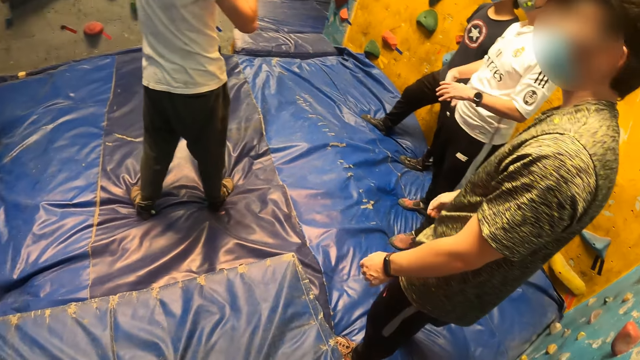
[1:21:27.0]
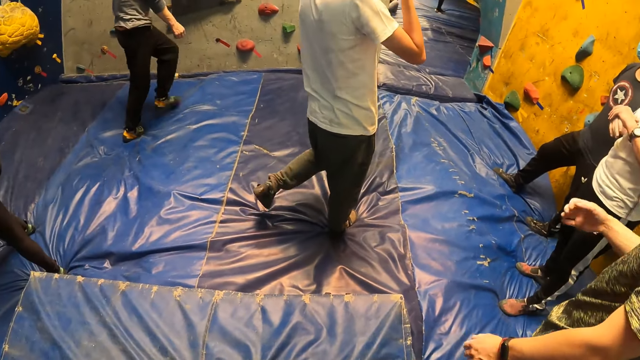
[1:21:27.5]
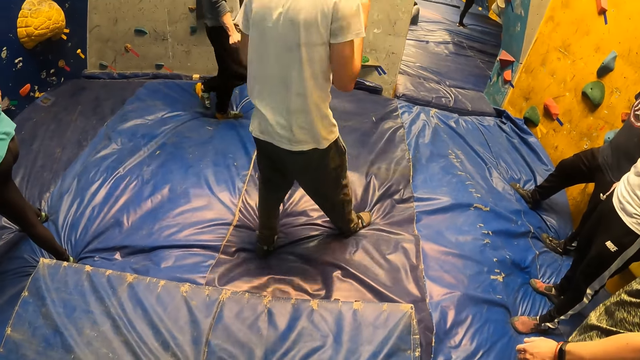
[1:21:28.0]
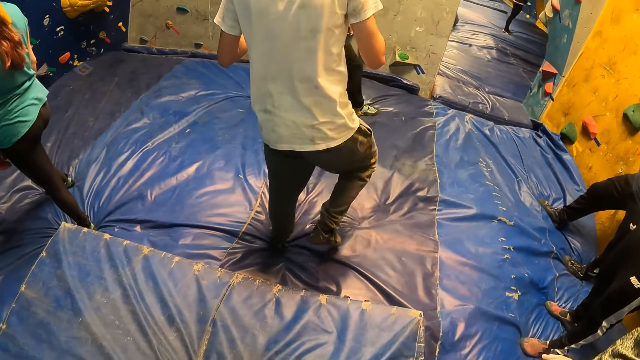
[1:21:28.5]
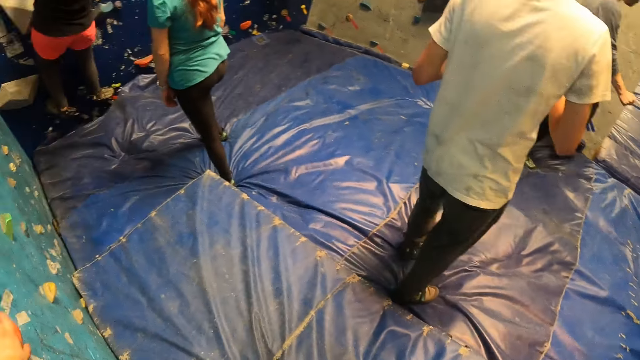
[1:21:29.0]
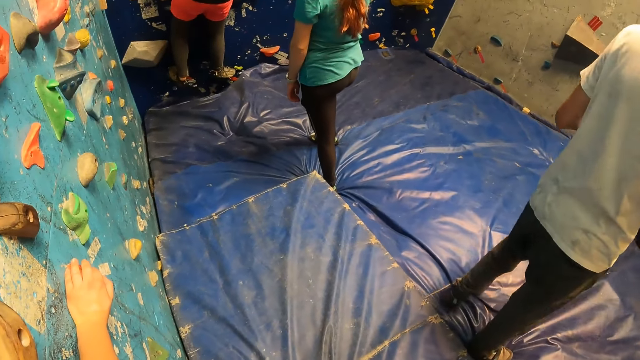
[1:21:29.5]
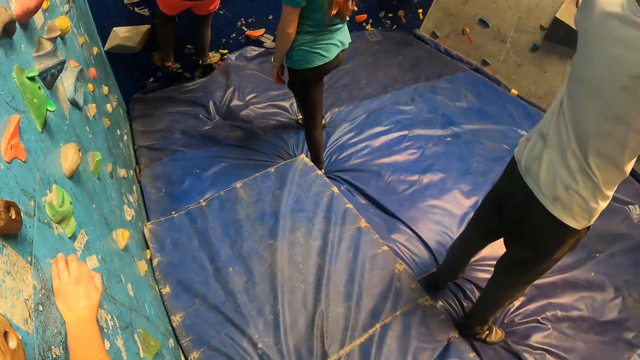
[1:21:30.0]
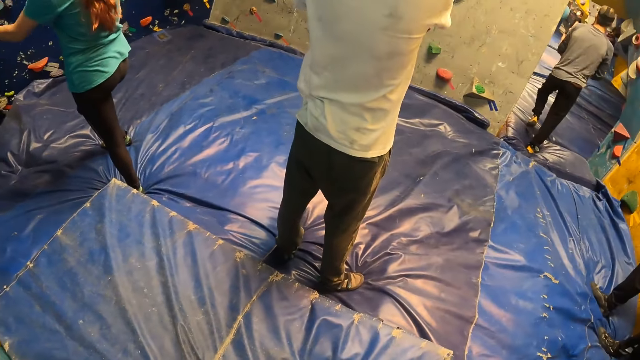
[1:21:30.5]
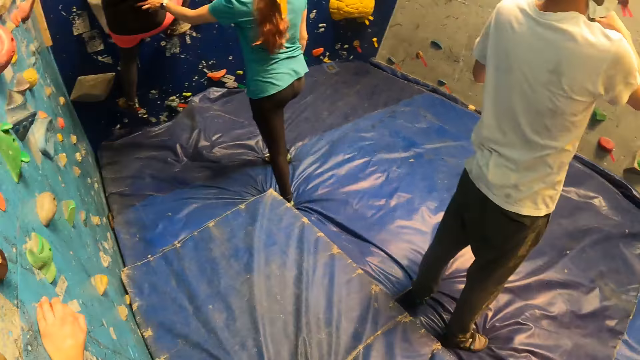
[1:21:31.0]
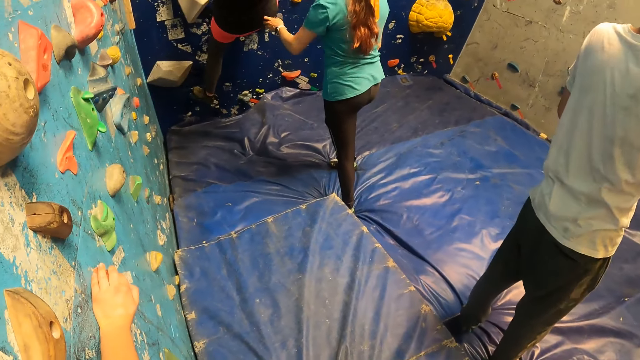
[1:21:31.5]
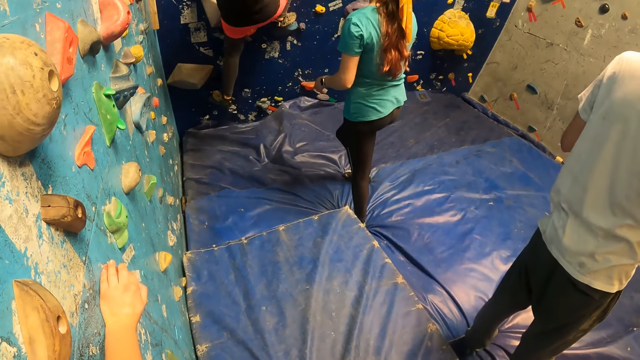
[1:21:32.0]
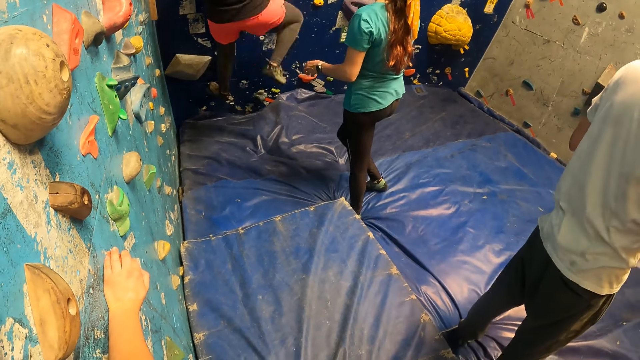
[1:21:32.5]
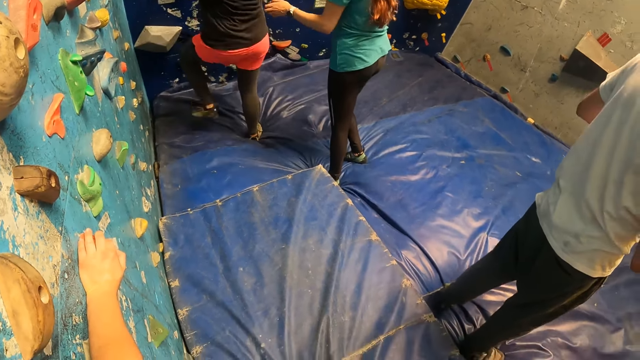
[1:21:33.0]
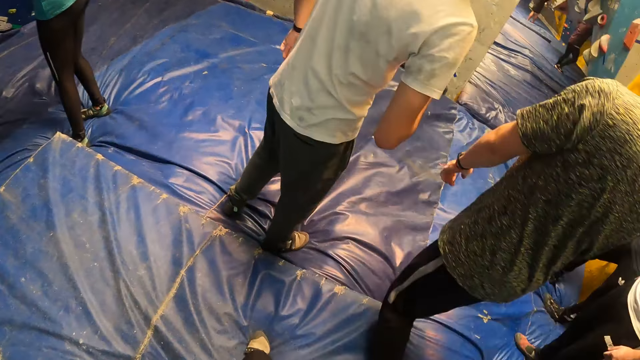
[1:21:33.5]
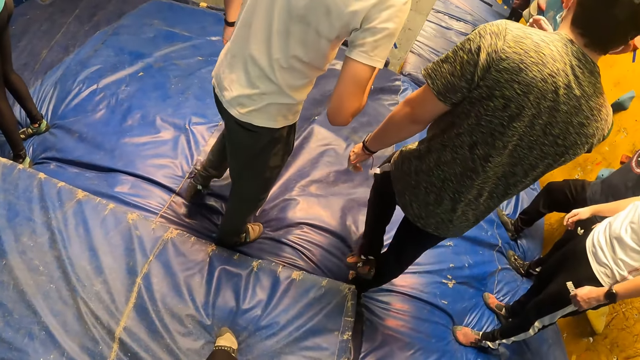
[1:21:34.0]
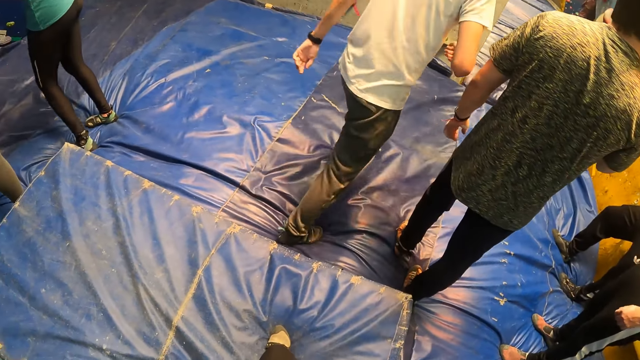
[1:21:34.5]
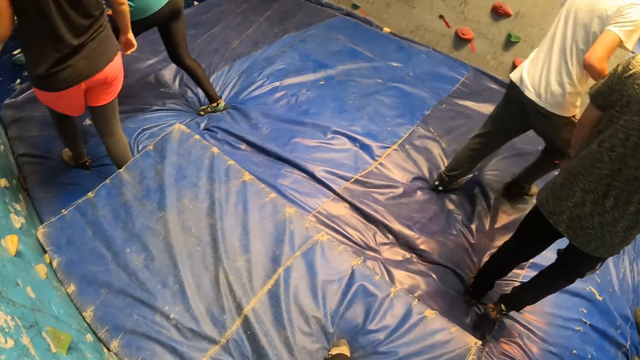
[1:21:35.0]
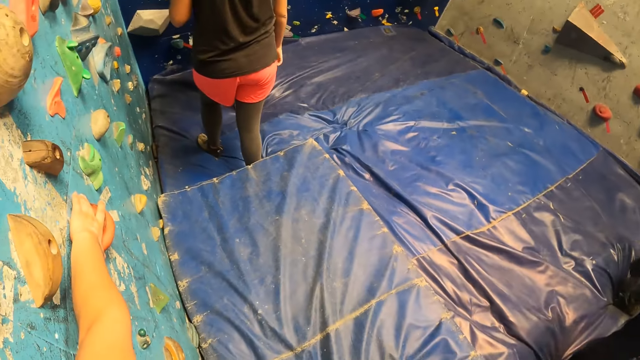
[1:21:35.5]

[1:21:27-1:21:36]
A woman climbs the climbing wall. Another woman assists the first woman in climbing the climbing wall with her left hand. A man walks out of the room. The first woman jumps down from the climbing wall.

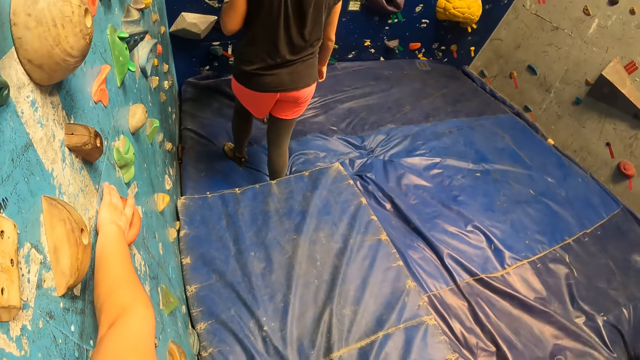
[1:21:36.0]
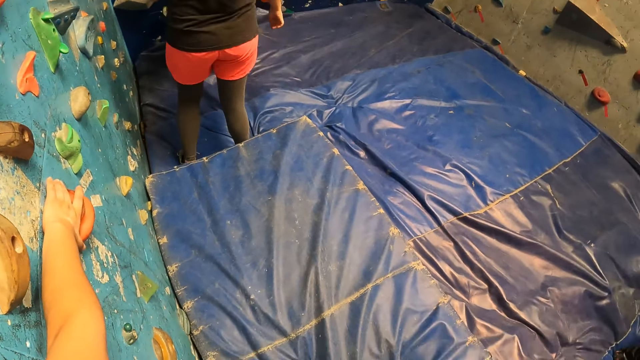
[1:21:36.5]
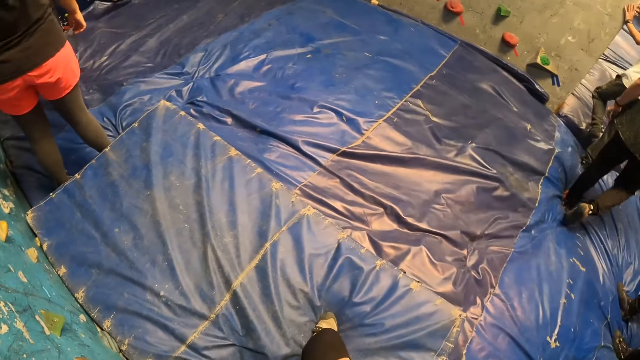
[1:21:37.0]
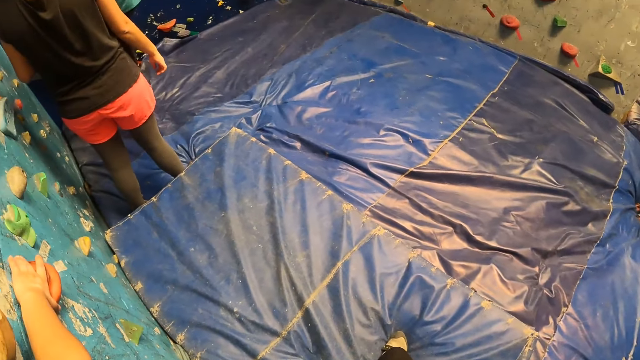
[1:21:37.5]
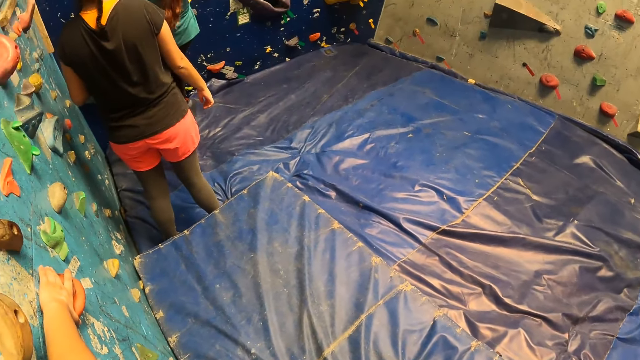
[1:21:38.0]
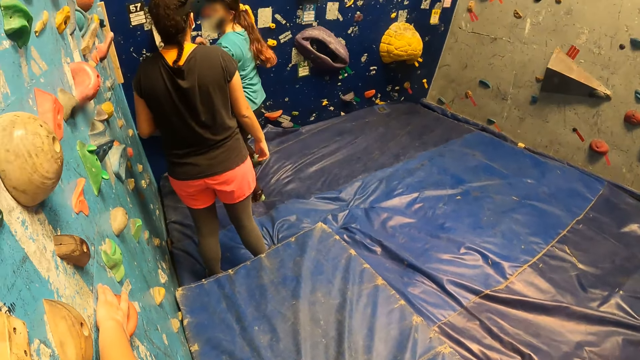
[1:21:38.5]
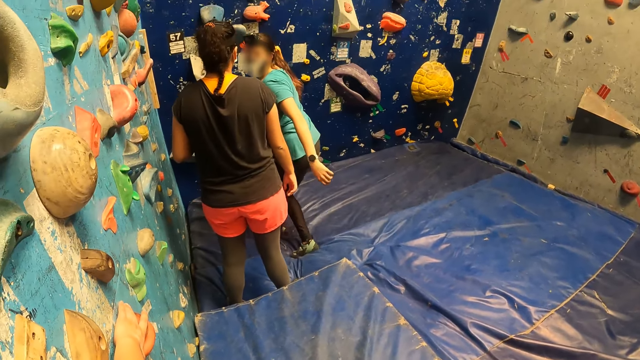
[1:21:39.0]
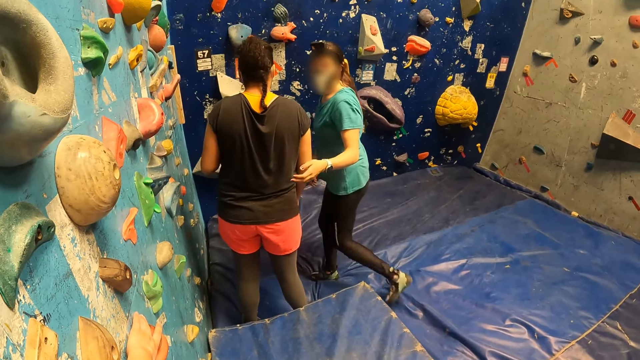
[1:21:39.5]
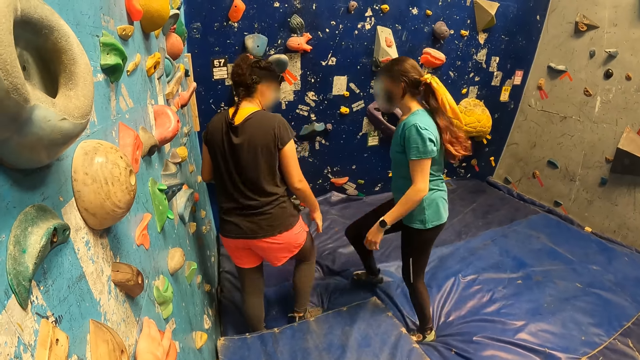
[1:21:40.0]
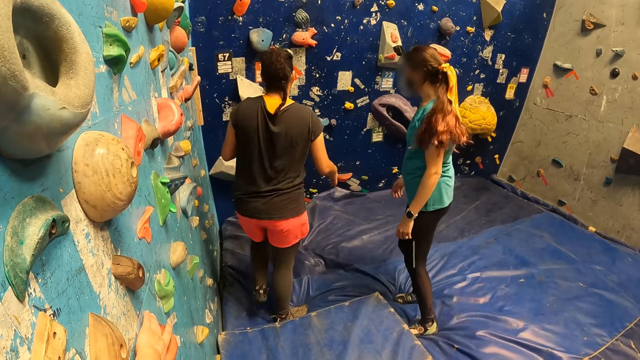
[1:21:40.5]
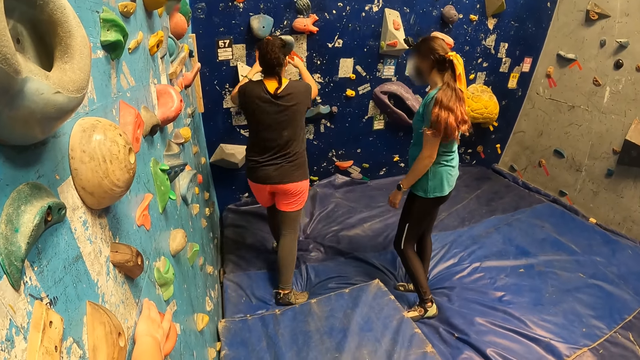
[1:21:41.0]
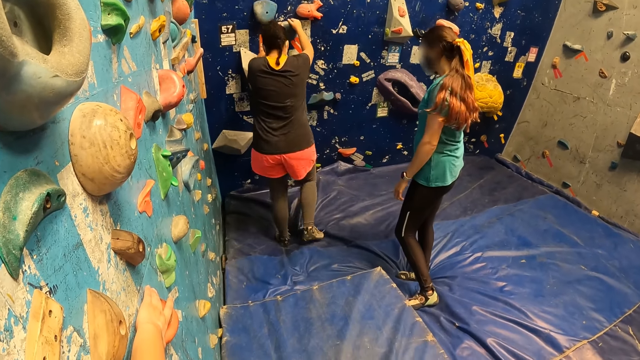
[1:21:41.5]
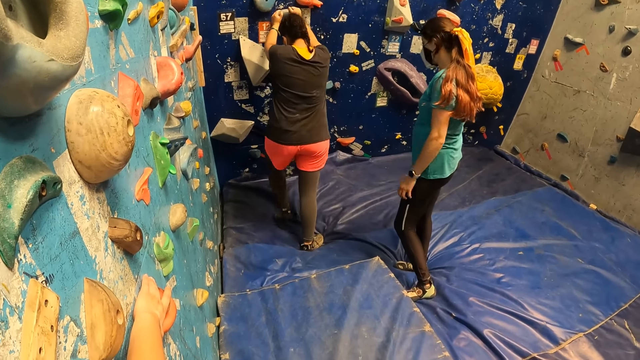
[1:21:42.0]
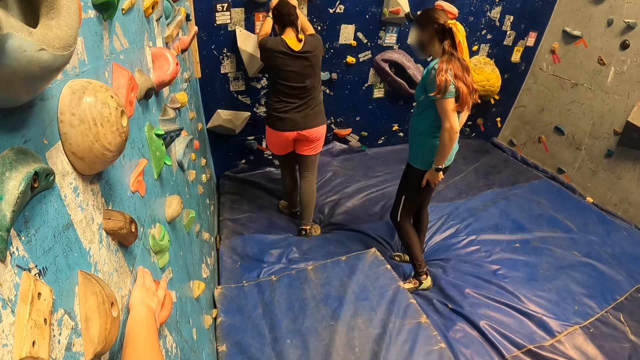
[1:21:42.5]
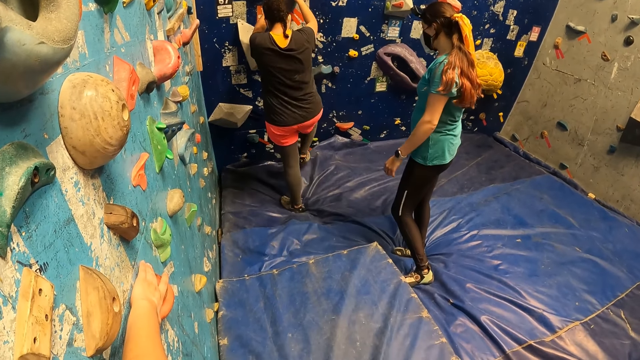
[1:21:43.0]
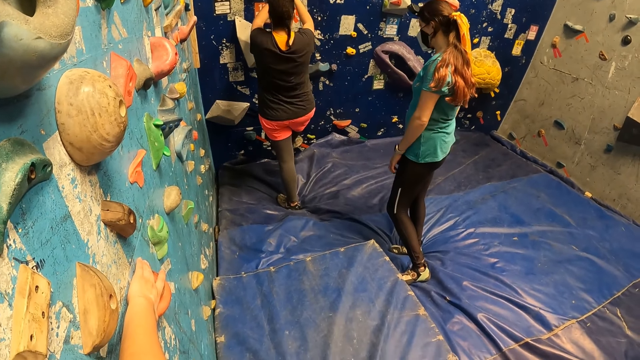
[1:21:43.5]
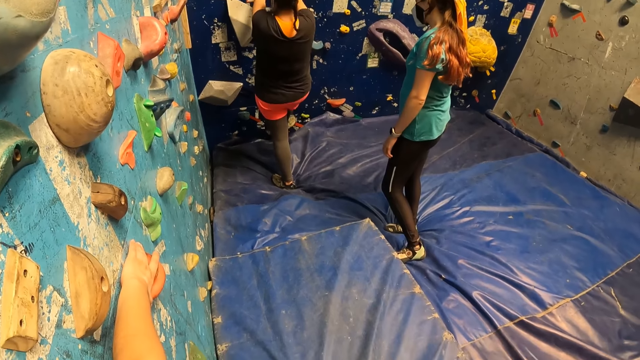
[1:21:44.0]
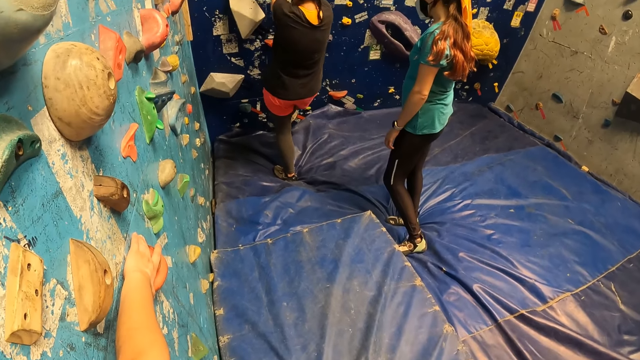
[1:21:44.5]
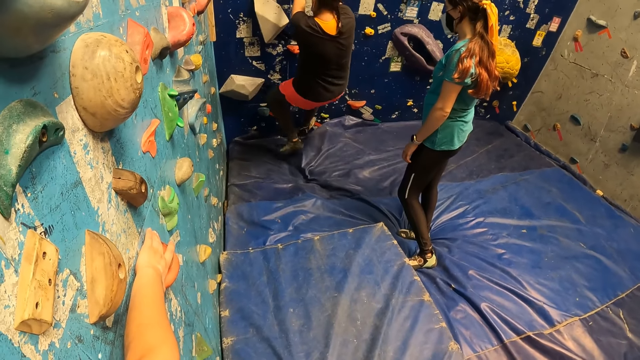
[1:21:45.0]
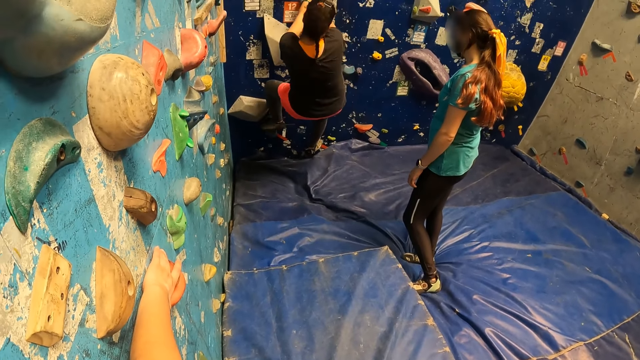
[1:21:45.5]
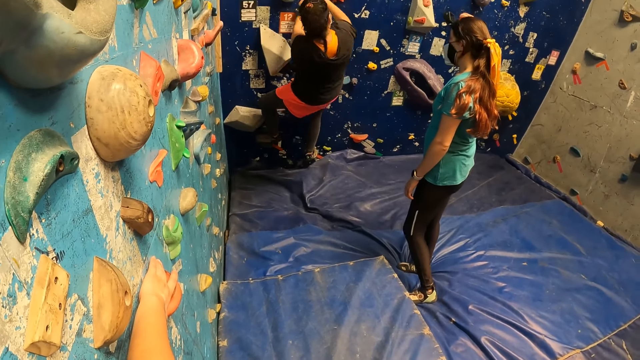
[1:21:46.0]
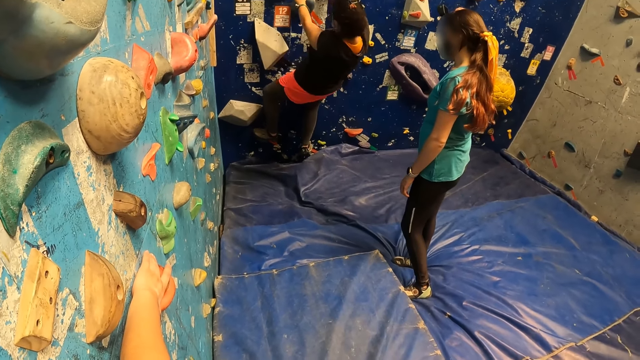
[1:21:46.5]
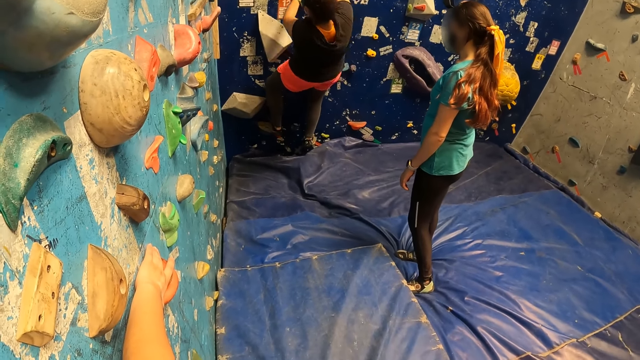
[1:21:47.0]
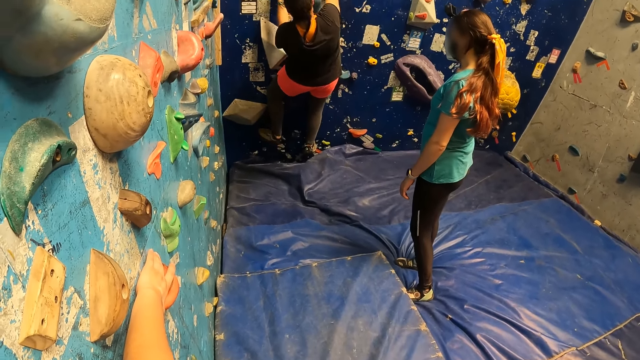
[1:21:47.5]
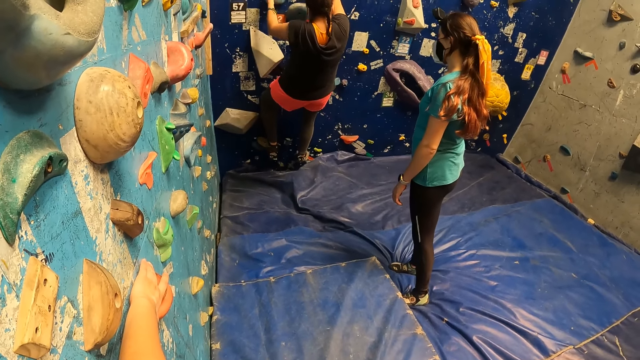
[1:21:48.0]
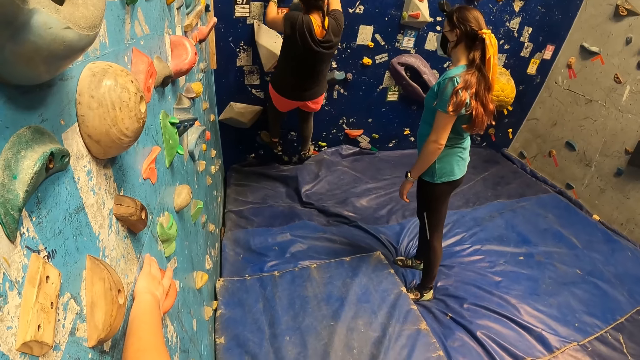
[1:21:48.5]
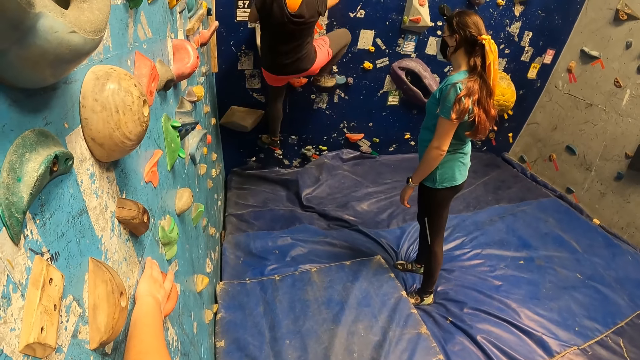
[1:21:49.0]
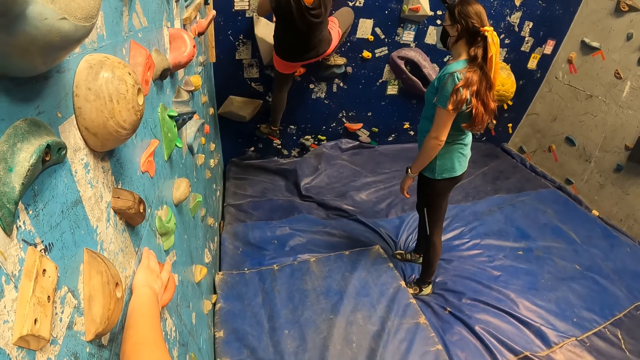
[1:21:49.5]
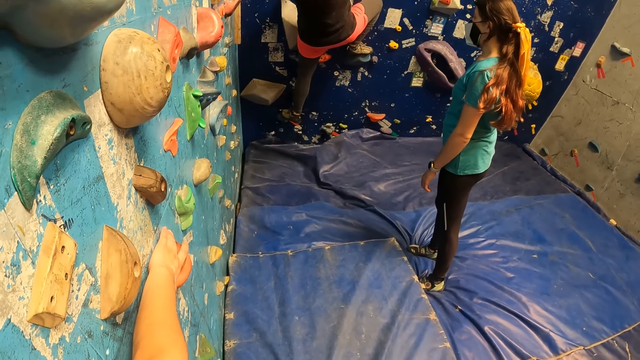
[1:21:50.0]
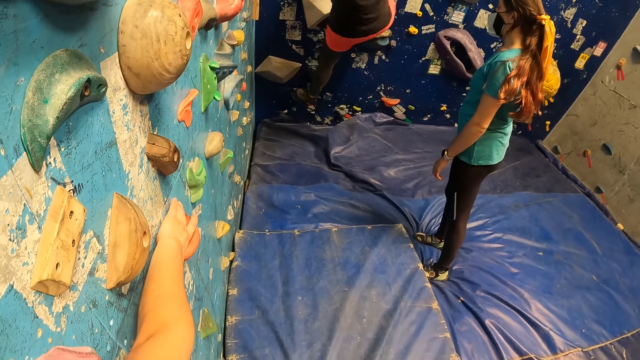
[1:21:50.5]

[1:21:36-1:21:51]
A woman climbs the climbing wall and jumps down from the climbing wall. The woman touches another woman's right hand with her left hand. The other woman climbs the climbing wall.
